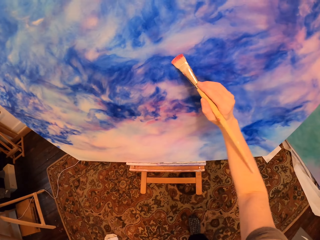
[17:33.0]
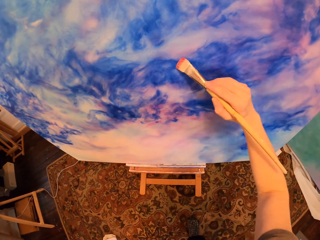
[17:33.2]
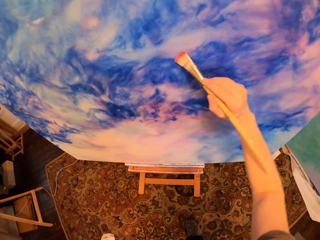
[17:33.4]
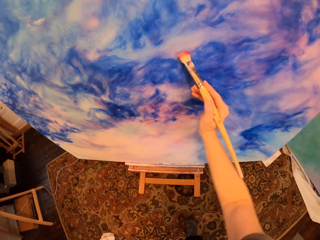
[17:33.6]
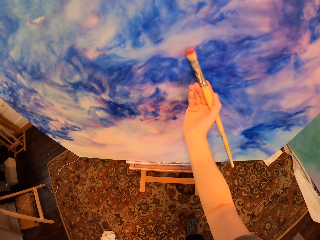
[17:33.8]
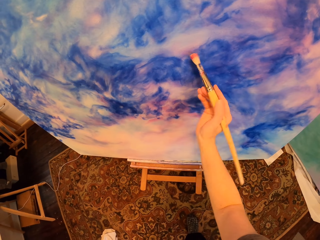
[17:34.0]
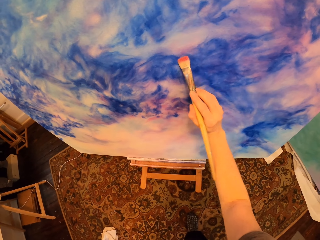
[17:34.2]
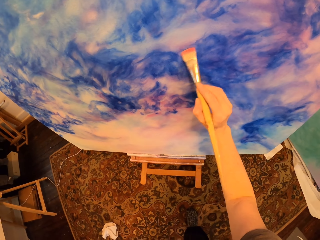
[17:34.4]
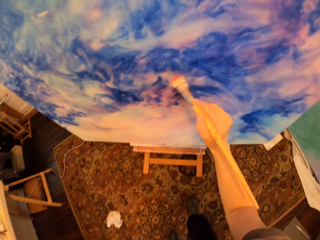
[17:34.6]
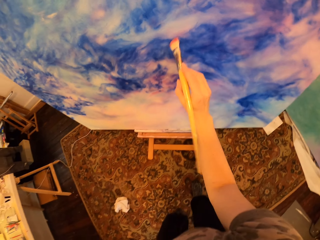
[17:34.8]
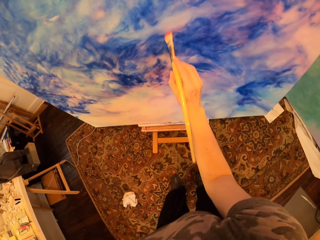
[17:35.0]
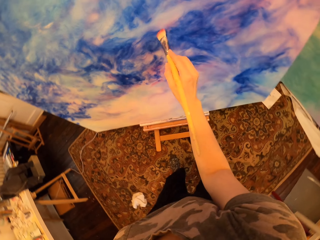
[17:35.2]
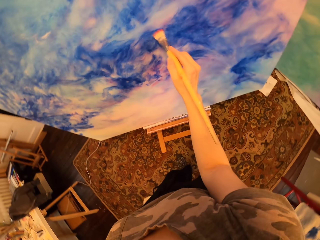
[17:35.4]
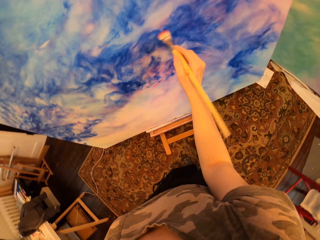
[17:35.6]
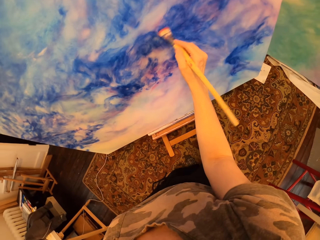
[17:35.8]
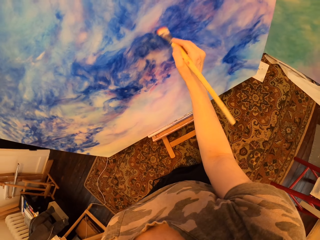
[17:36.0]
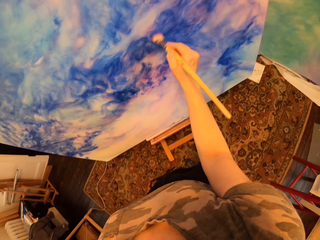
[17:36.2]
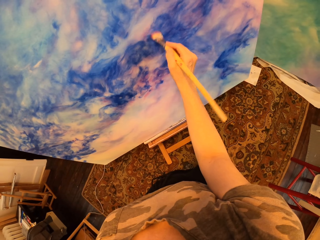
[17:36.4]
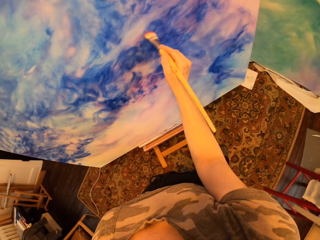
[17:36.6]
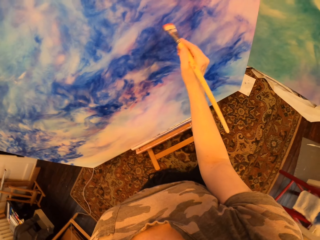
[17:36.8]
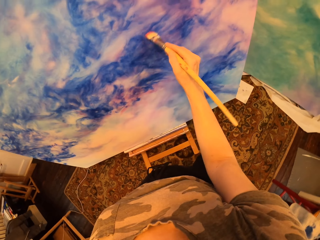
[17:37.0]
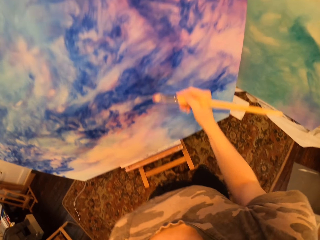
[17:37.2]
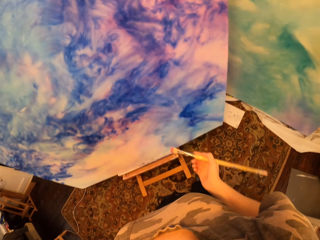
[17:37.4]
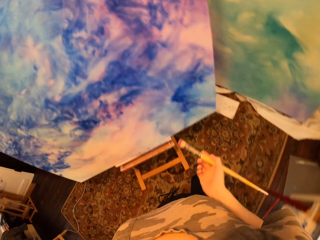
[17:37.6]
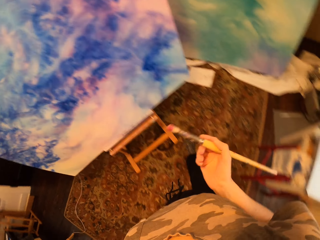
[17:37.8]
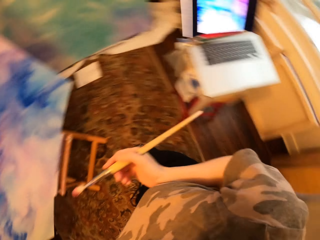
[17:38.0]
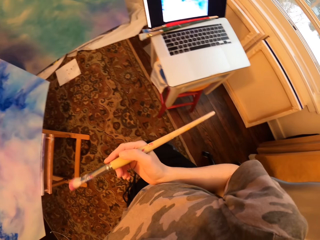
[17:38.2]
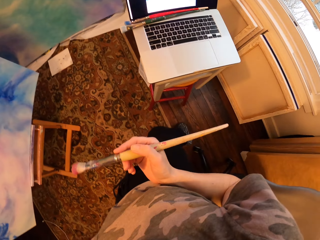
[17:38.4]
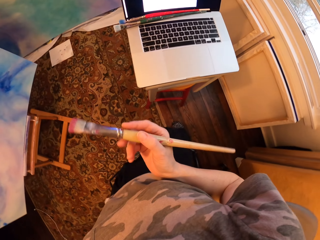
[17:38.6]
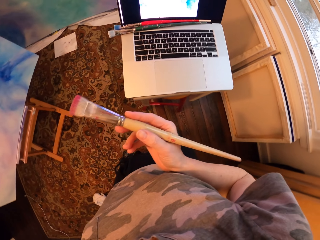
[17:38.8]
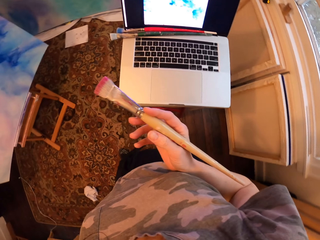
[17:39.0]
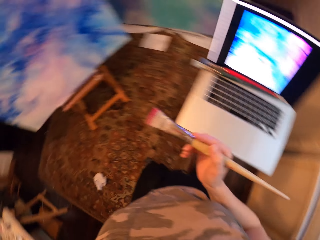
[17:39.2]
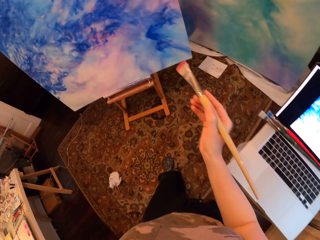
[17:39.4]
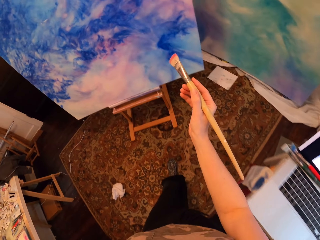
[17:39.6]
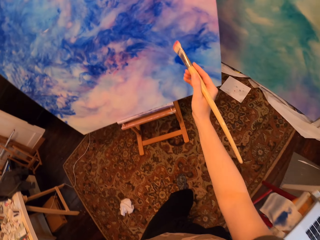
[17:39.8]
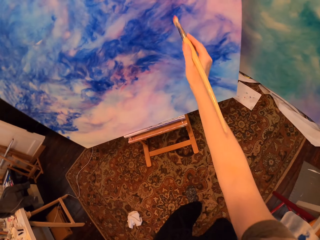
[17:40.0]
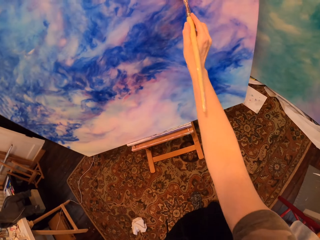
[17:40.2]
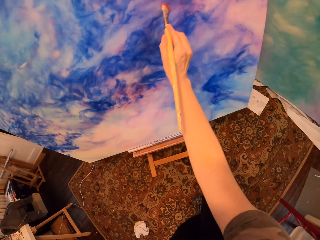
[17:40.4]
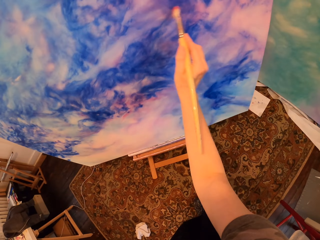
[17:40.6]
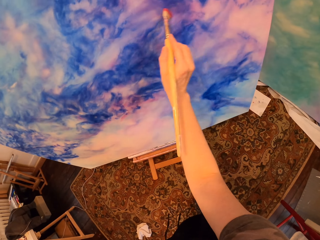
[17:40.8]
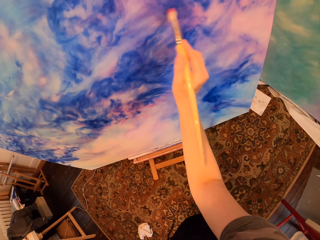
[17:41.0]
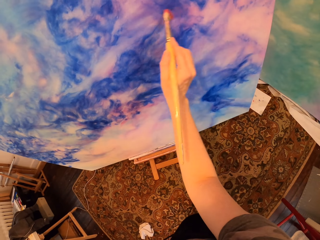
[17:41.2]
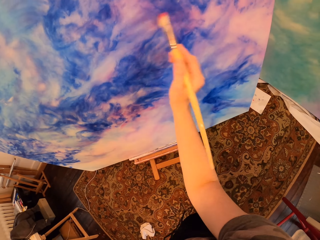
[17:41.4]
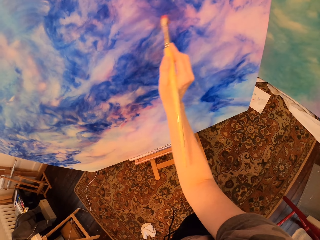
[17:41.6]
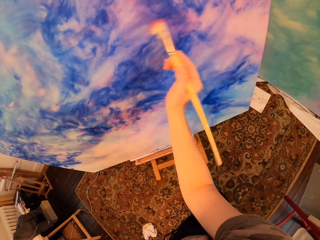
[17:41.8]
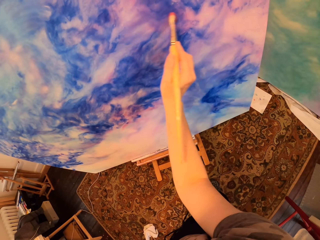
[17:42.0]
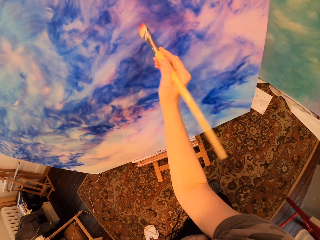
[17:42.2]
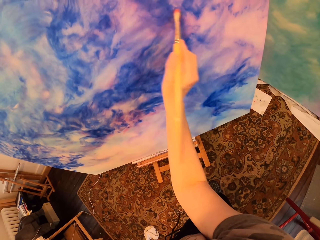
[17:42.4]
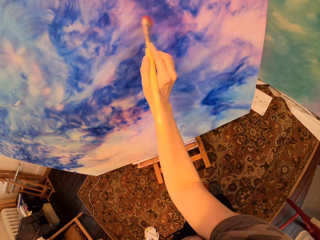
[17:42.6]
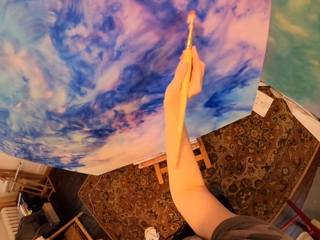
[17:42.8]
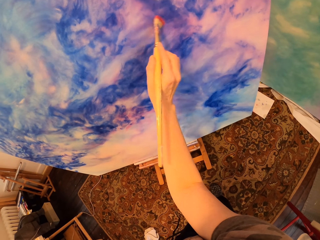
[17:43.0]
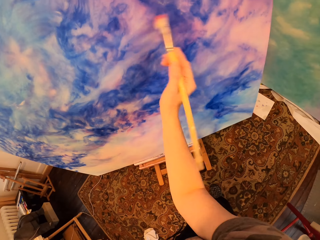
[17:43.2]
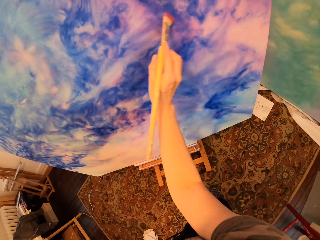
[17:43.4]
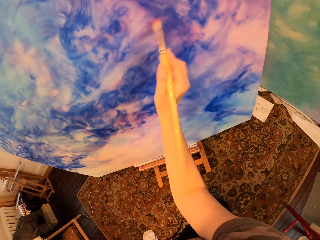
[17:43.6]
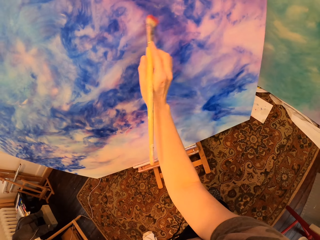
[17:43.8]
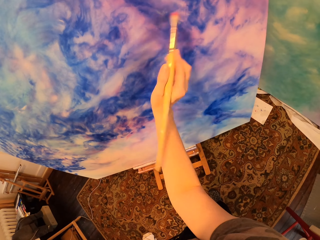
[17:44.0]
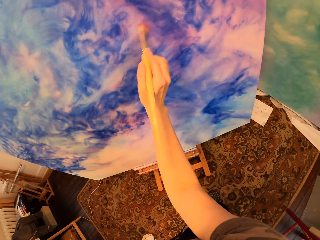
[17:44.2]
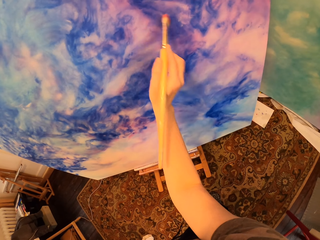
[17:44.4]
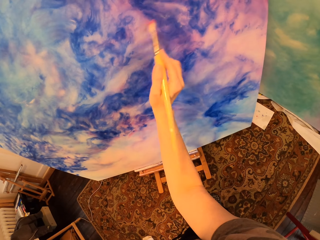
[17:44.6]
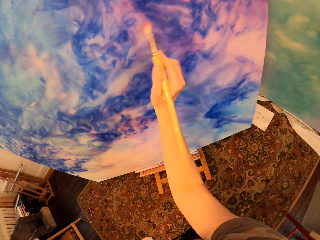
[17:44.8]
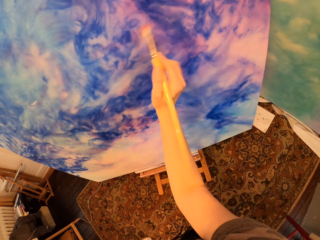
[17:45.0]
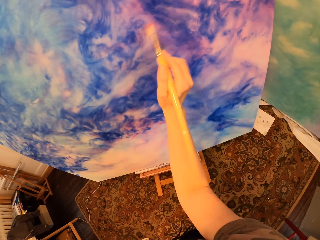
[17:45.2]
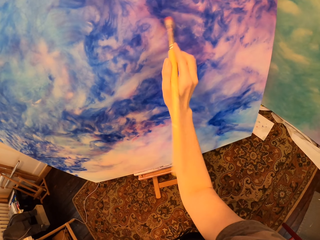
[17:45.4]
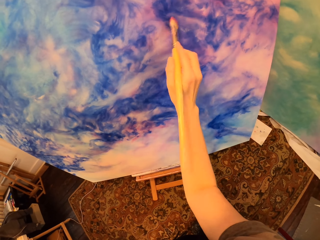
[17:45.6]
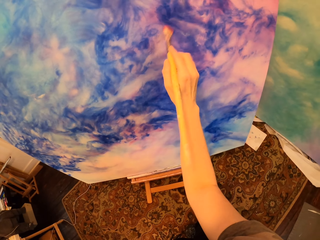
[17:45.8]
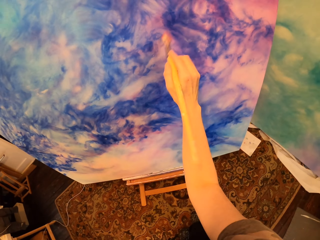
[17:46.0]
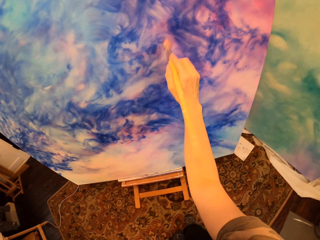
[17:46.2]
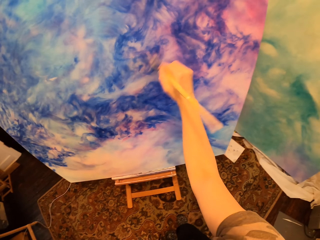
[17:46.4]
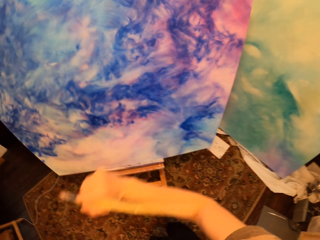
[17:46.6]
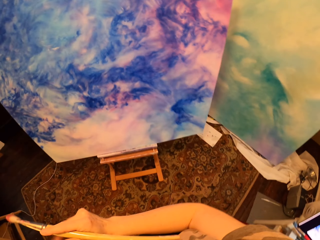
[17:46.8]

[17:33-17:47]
The camera wearer paints on the drawing paint. They stand and hold the paintbrush. They paint on the drawing paint.

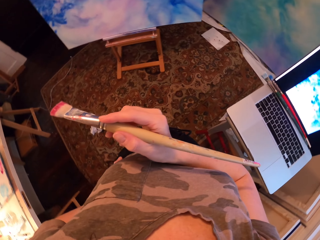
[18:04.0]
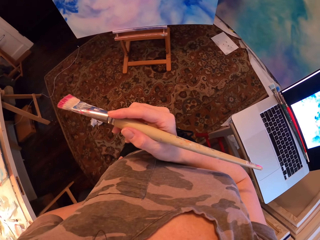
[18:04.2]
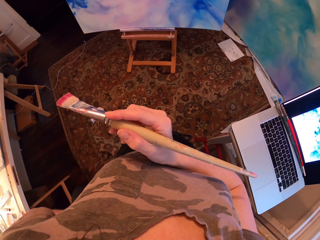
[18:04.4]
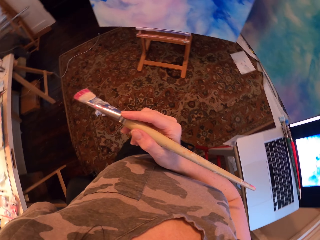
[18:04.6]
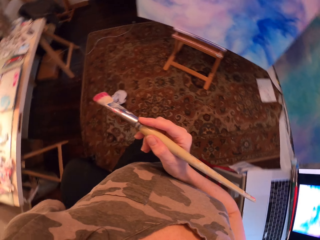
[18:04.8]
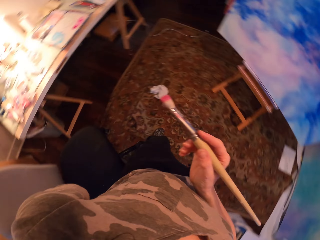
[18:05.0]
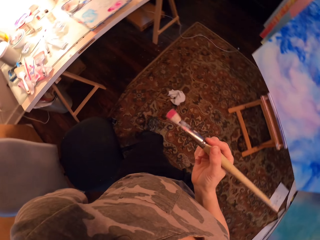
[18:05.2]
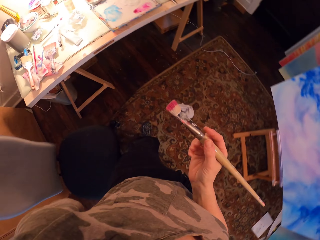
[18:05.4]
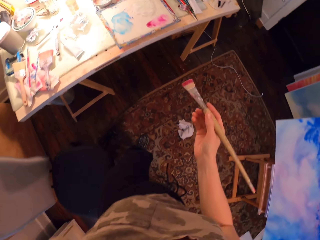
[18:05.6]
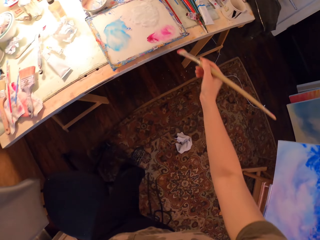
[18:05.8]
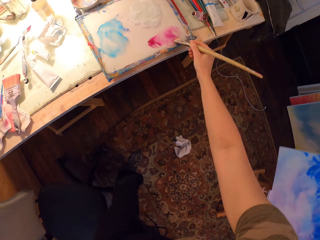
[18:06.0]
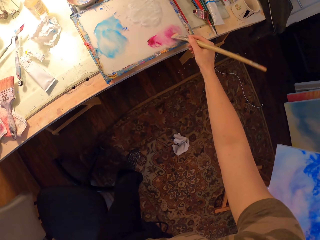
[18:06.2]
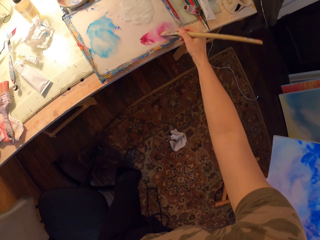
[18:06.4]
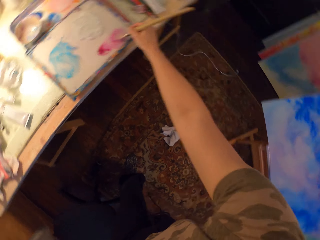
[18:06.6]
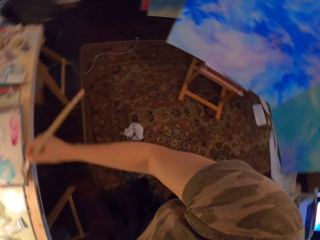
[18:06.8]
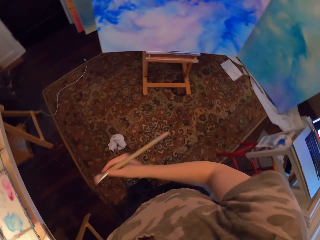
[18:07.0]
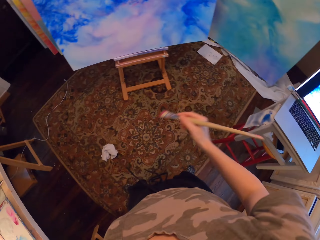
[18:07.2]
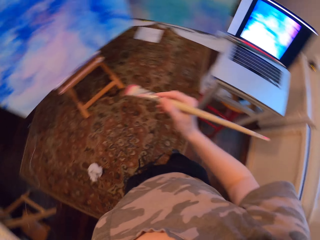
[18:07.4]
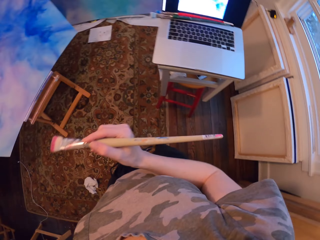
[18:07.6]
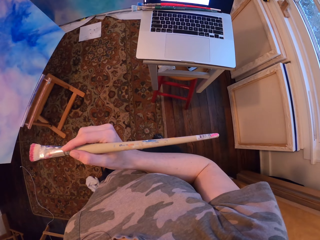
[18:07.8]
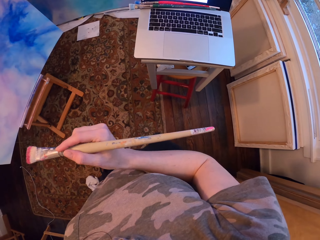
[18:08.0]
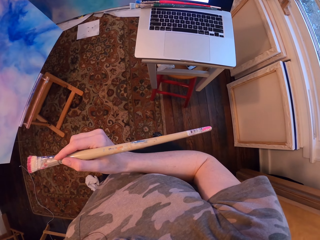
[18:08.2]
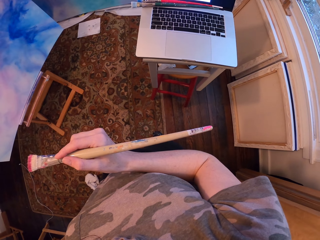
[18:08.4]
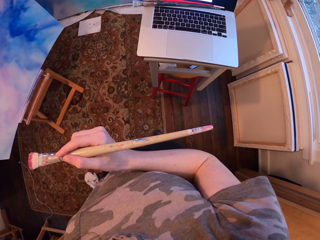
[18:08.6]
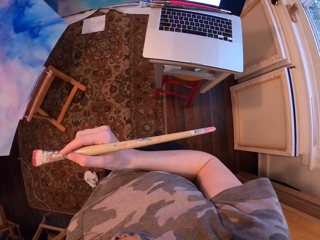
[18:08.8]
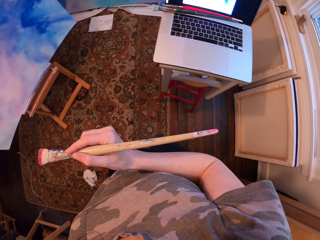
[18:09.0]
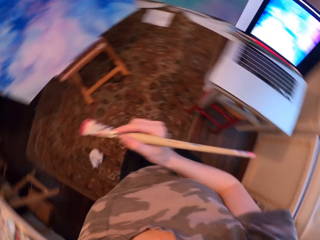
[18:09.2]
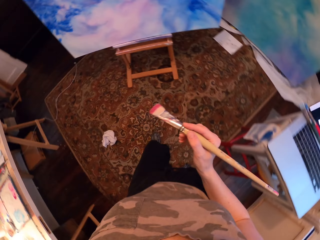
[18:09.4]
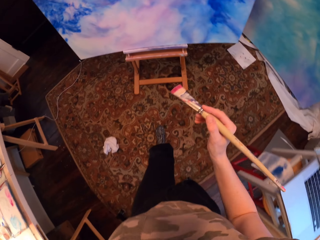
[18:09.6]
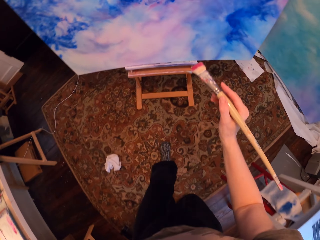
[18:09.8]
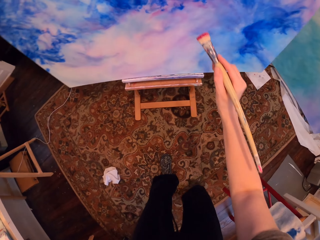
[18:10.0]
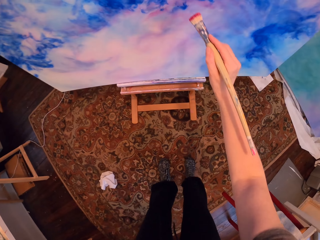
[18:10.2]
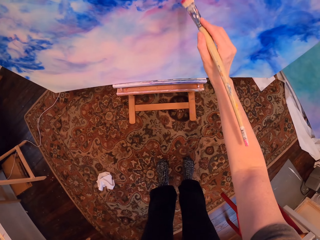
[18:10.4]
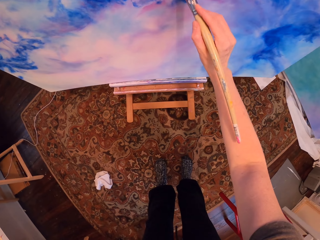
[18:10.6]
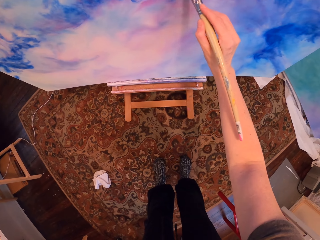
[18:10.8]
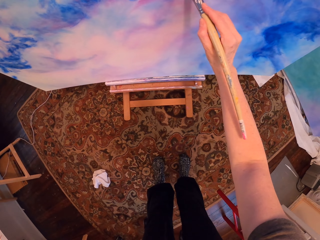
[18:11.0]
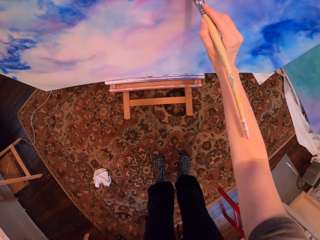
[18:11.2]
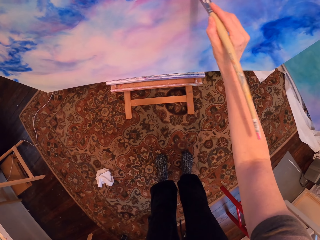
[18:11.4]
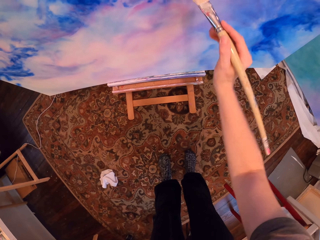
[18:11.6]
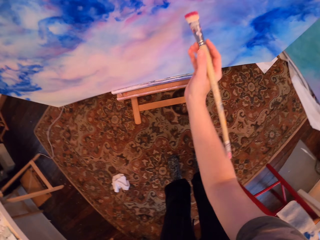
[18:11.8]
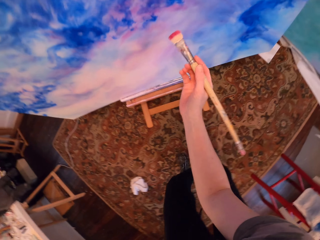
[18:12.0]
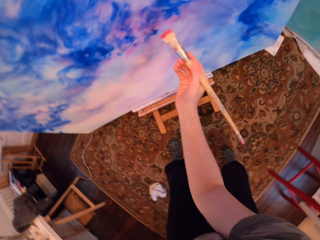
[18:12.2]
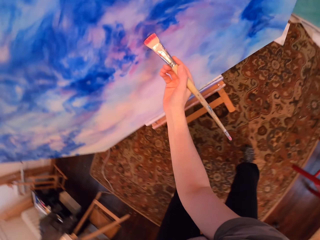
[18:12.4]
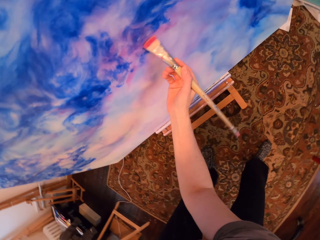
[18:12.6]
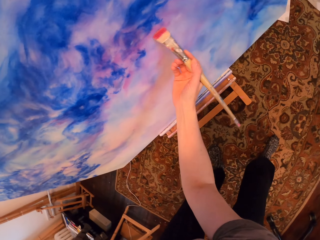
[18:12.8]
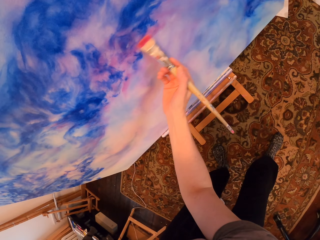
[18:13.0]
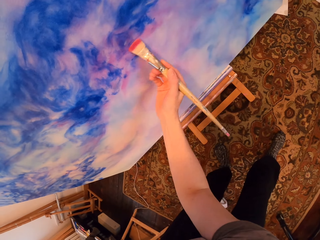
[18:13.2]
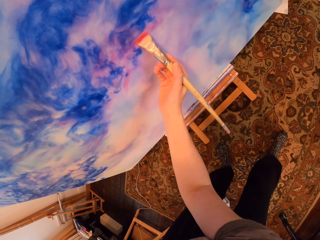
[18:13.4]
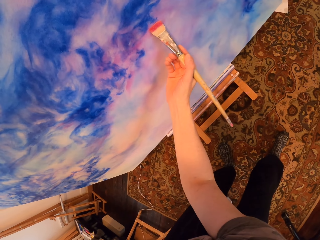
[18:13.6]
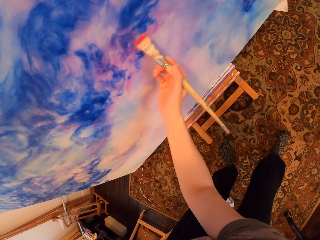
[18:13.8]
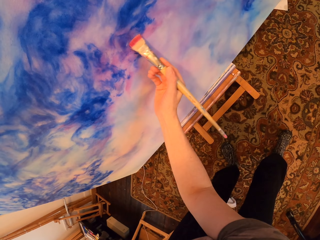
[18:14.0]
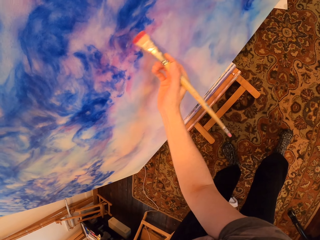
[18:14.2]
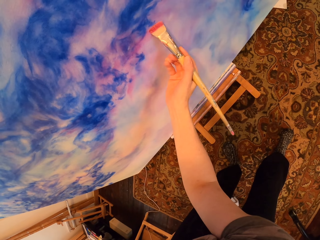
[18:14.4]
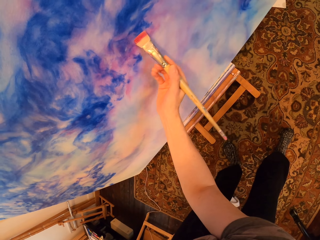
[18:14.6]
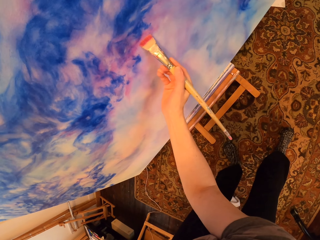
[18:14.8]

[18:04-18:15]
The camera wearer holds the paintbrush. They rub the brush on paint. They stand. They paint on the drawing paint.
